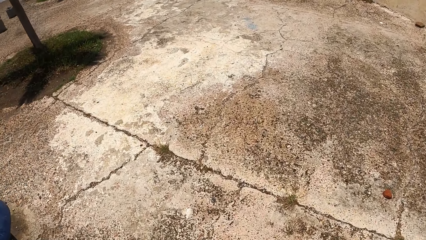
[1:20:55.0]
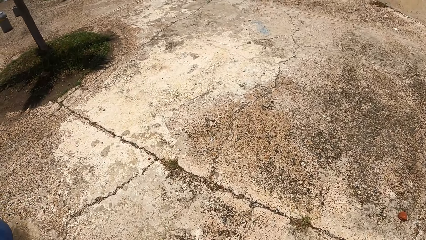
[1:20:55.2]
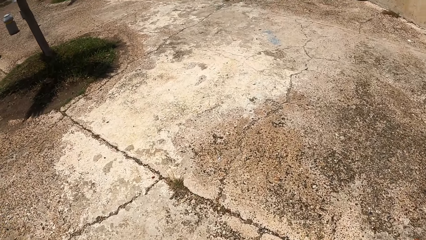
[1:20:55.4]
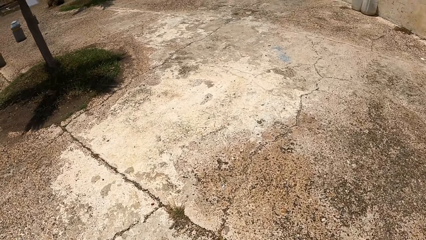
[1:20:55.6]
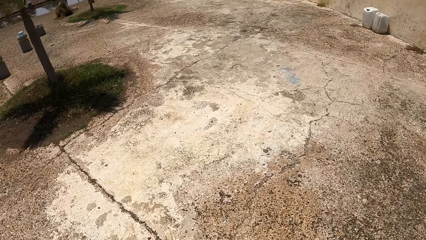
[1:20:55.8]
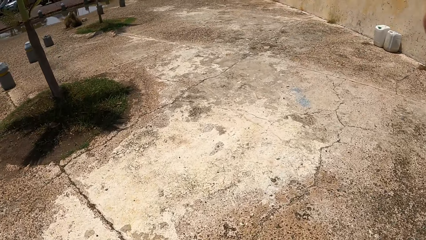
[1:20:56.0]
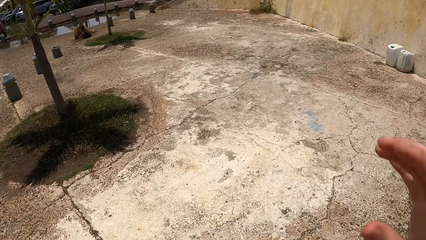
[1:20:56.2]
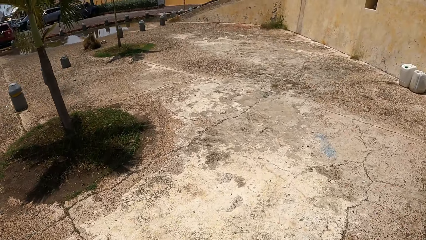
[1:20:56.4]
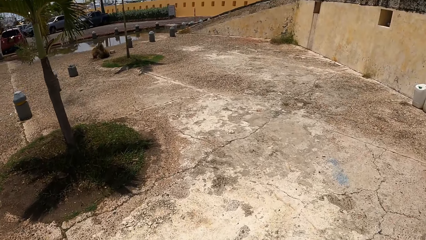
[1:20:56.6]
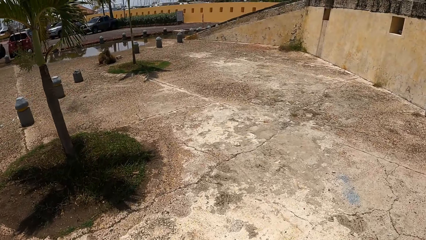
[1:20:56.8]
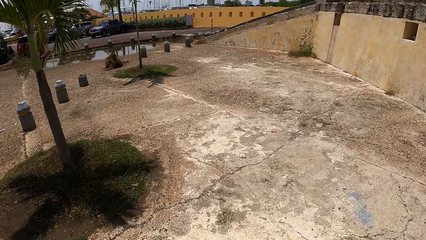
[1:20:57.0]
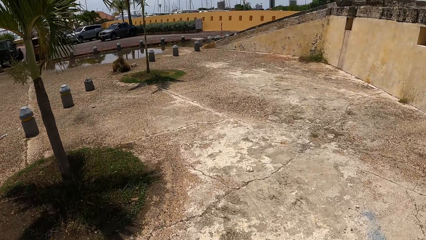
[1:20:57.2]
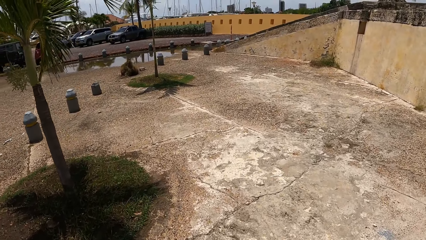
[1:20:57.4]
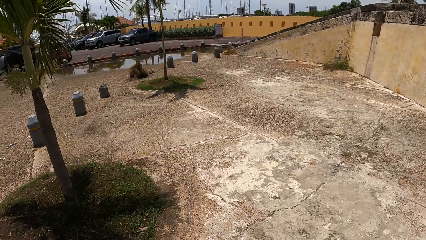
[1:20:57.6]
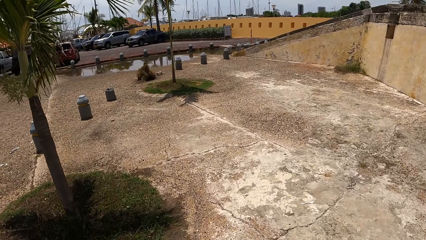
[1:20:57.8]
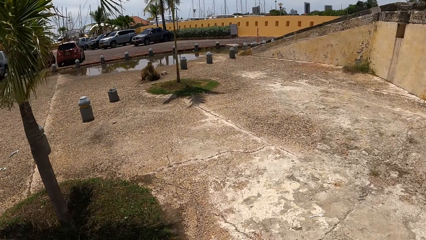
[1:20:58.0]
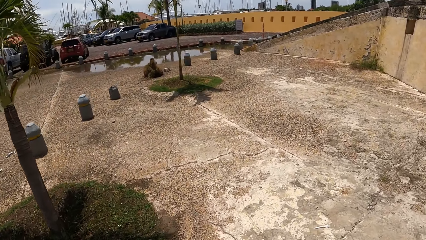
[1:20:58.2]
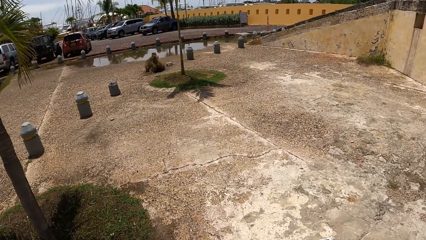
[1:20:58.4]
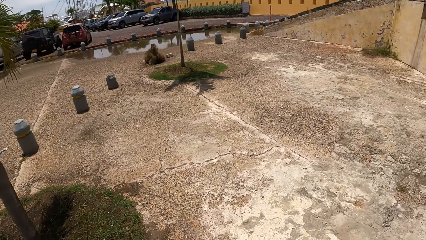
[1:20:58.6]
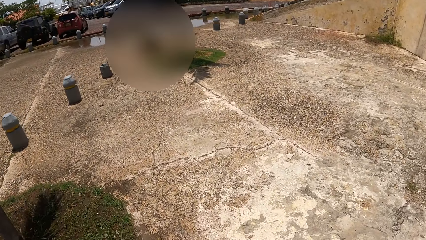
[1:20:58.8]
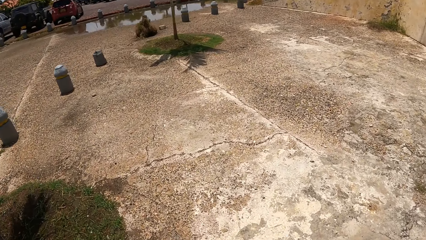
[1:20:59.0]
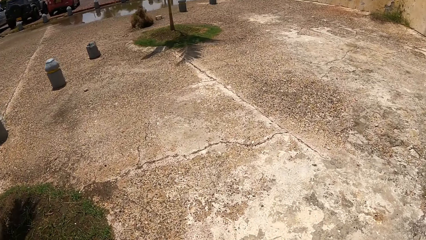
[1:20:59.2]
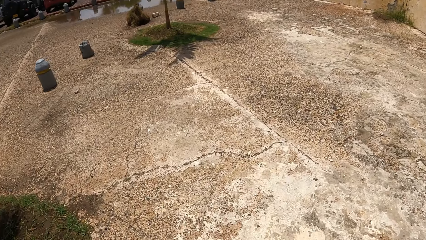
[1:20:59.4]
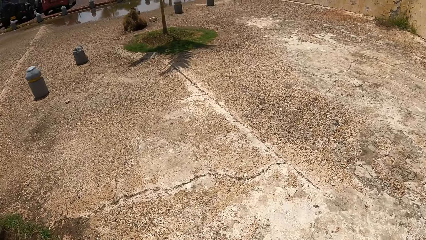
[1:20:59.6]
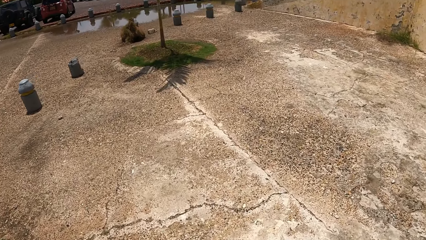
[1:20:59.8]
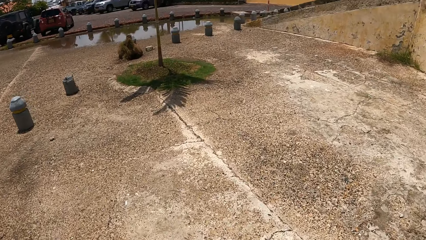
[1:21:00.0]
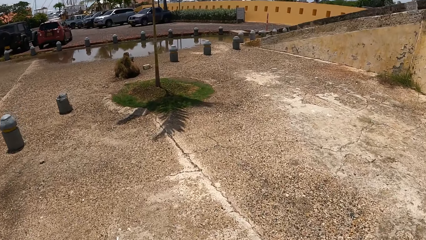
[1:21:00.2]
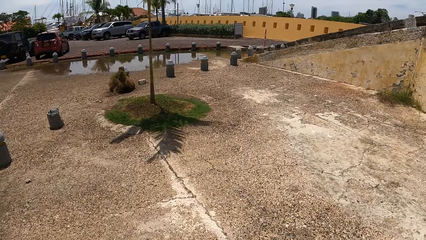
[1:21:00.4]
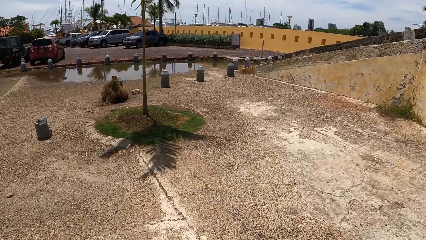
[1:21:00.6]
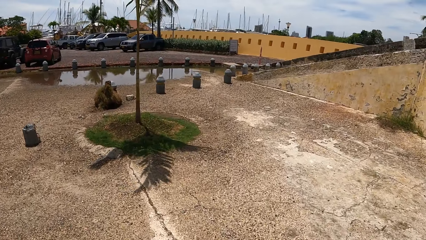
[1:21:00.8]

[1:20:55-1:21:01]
The camera wearer walks.

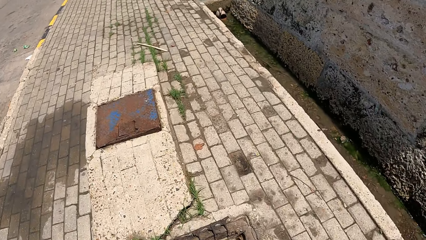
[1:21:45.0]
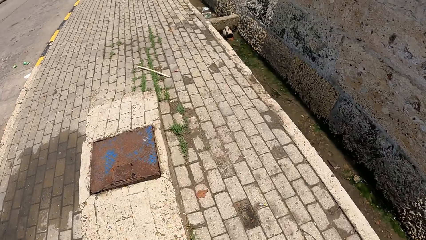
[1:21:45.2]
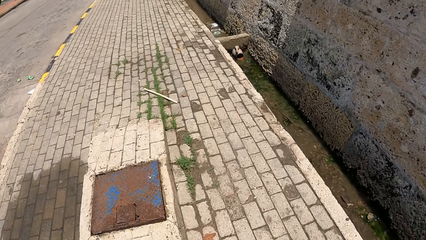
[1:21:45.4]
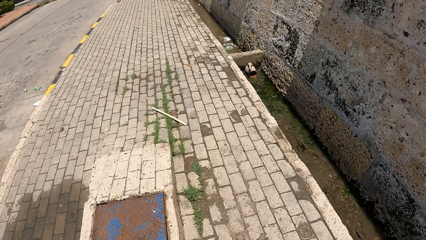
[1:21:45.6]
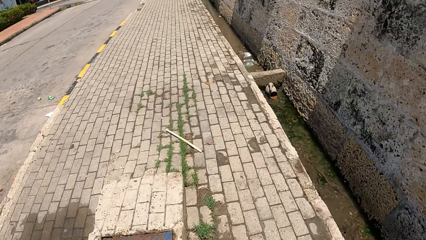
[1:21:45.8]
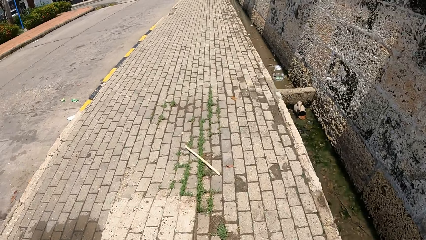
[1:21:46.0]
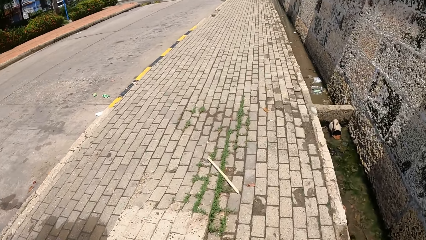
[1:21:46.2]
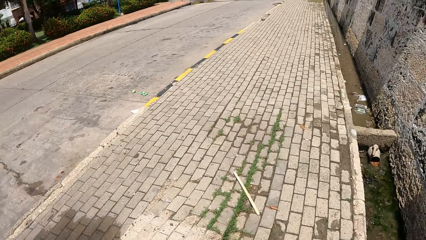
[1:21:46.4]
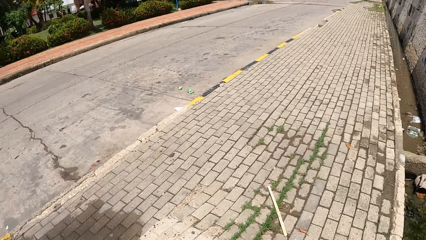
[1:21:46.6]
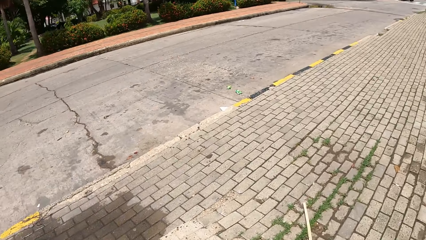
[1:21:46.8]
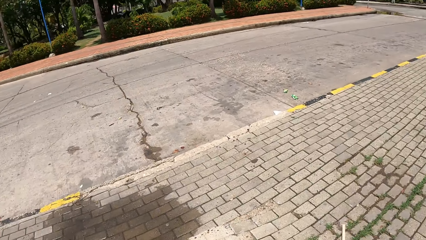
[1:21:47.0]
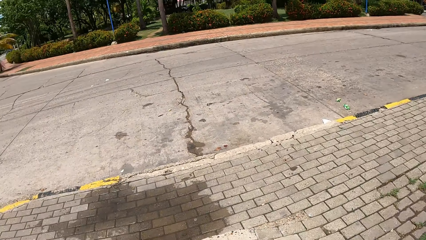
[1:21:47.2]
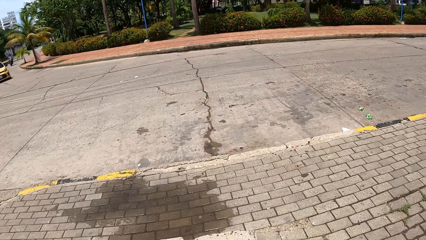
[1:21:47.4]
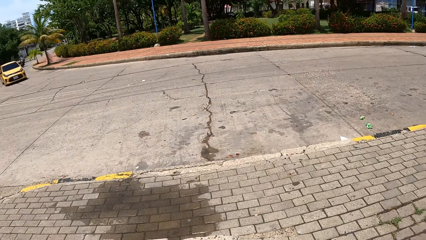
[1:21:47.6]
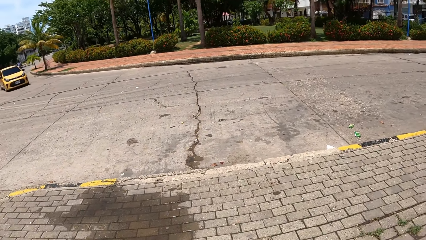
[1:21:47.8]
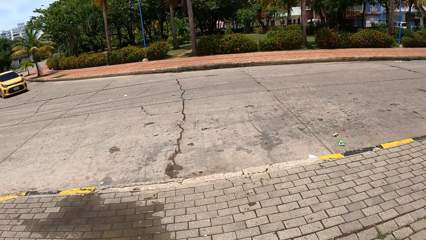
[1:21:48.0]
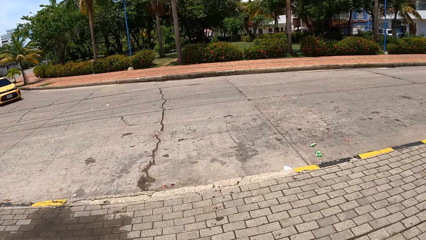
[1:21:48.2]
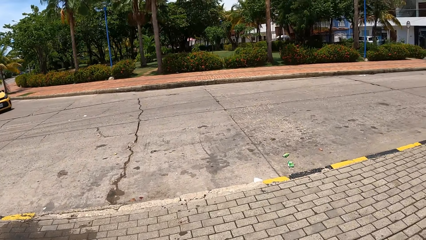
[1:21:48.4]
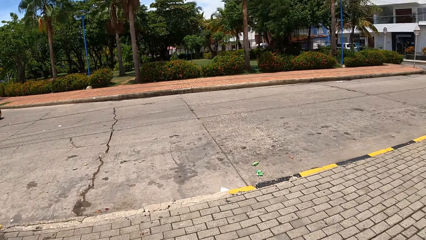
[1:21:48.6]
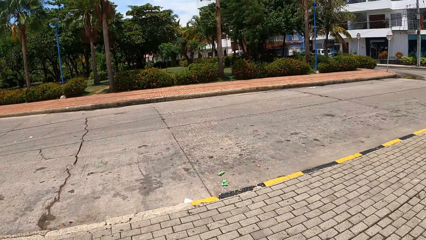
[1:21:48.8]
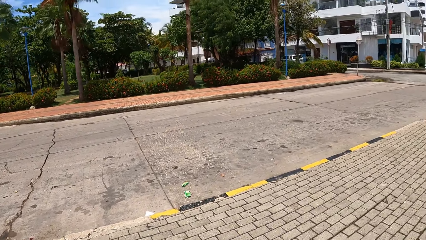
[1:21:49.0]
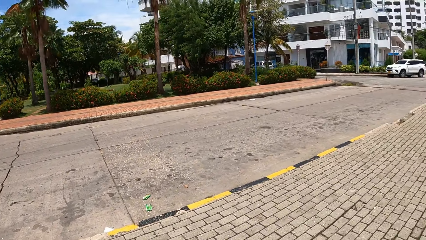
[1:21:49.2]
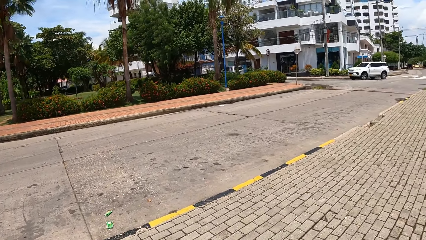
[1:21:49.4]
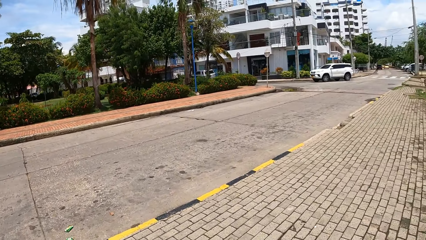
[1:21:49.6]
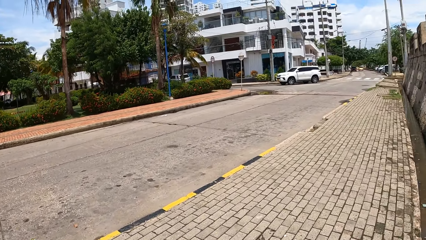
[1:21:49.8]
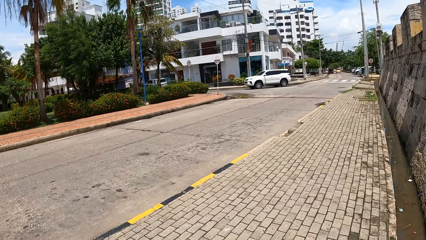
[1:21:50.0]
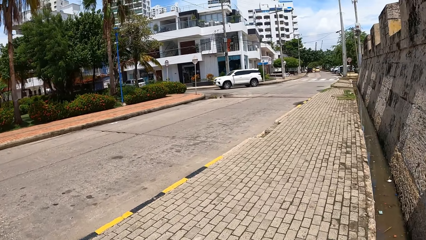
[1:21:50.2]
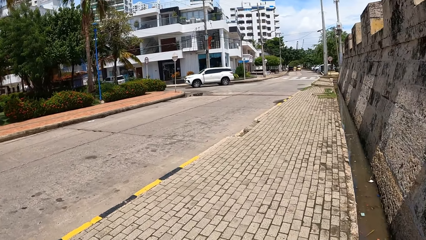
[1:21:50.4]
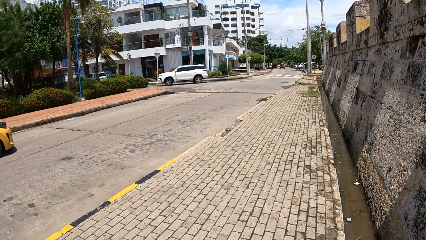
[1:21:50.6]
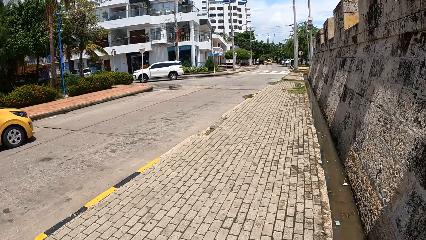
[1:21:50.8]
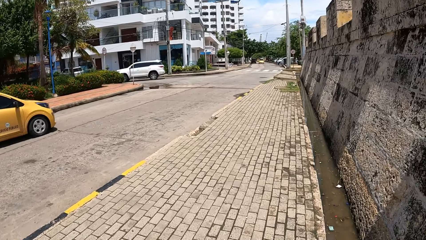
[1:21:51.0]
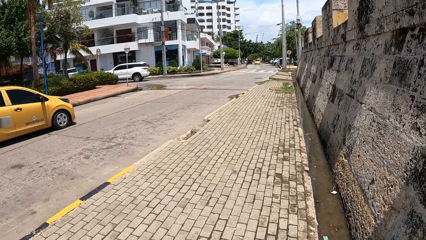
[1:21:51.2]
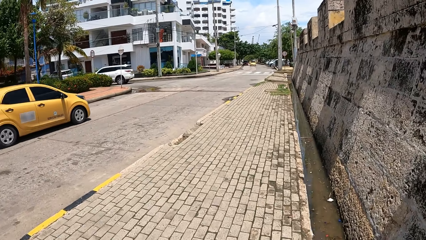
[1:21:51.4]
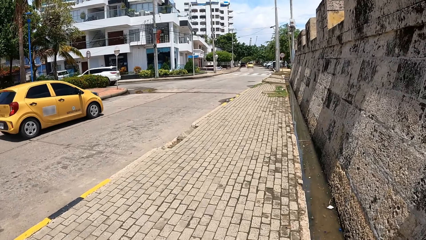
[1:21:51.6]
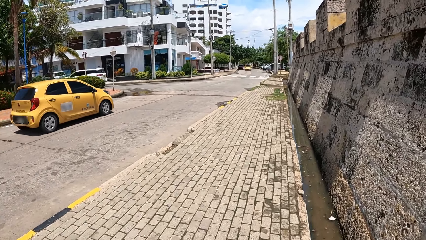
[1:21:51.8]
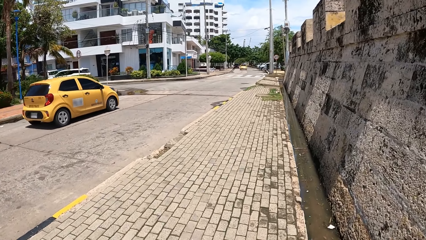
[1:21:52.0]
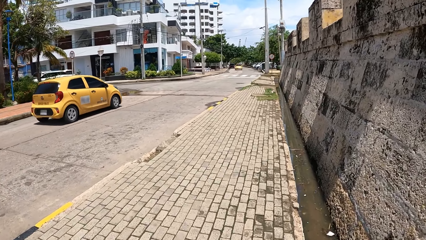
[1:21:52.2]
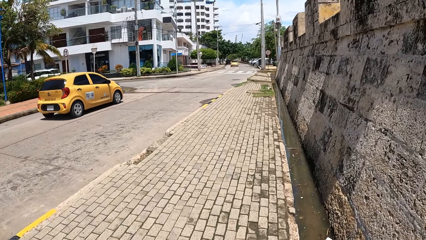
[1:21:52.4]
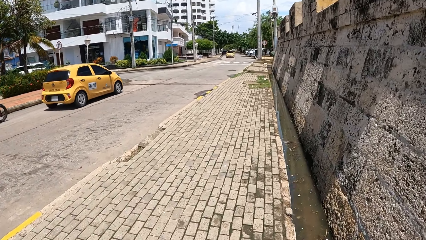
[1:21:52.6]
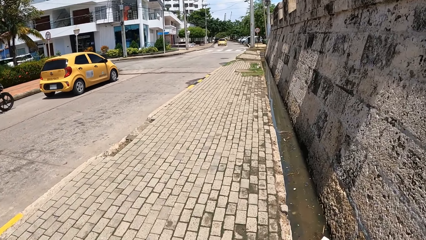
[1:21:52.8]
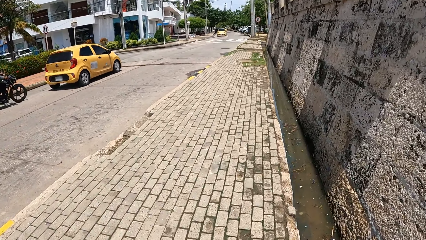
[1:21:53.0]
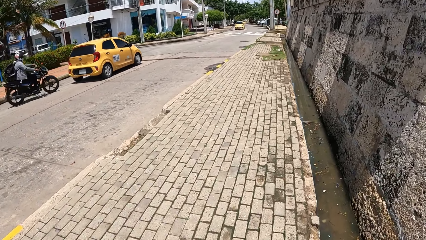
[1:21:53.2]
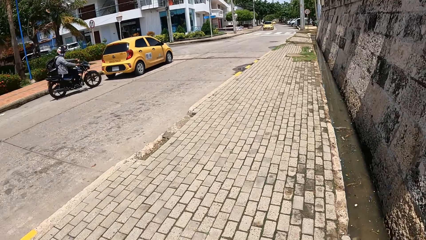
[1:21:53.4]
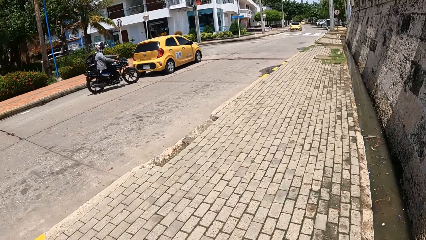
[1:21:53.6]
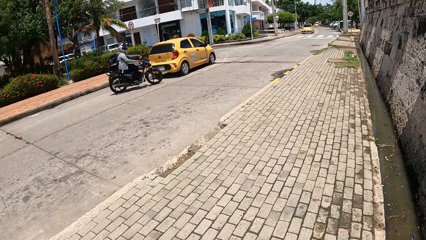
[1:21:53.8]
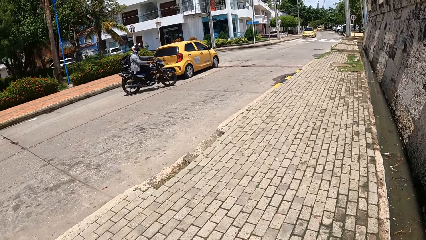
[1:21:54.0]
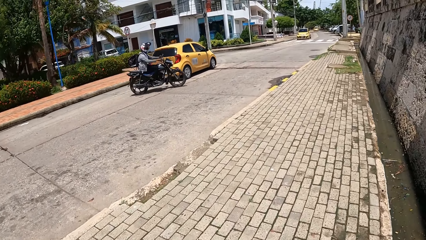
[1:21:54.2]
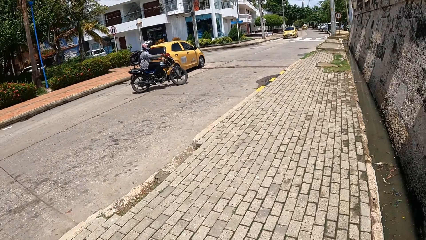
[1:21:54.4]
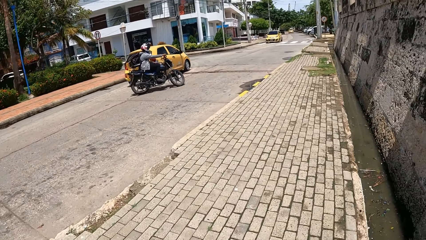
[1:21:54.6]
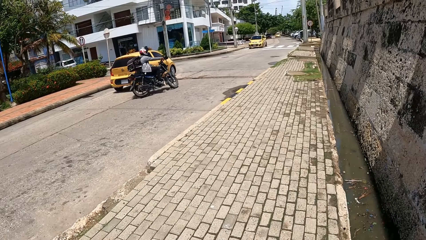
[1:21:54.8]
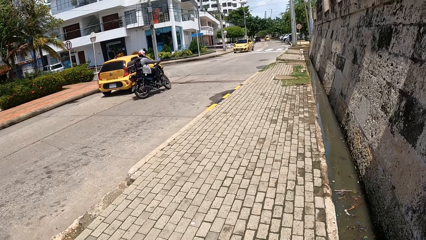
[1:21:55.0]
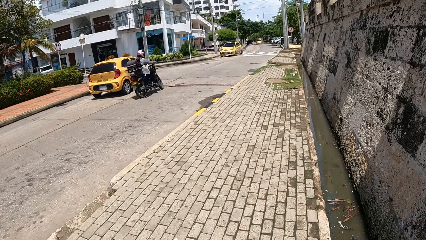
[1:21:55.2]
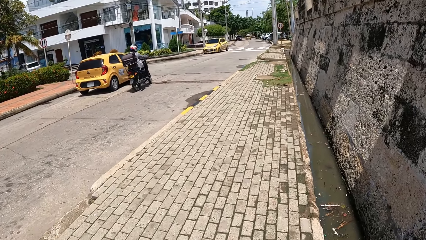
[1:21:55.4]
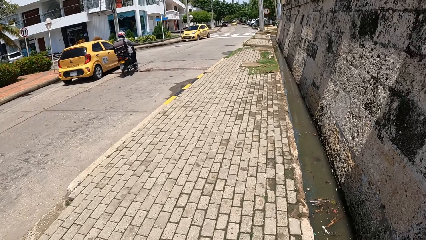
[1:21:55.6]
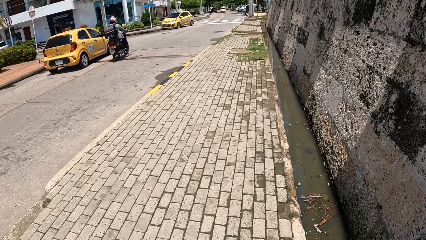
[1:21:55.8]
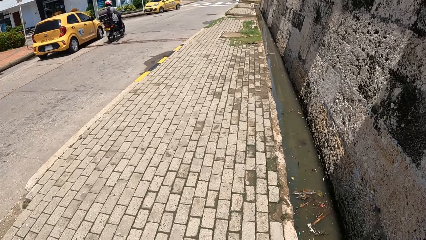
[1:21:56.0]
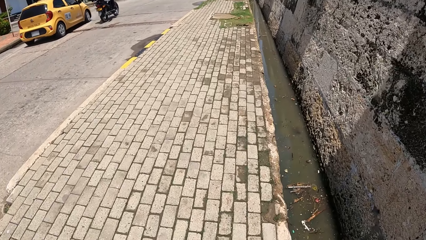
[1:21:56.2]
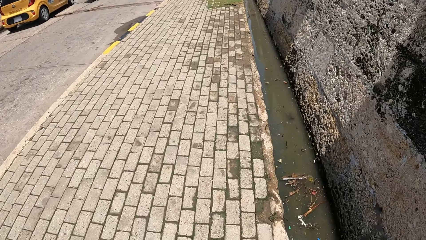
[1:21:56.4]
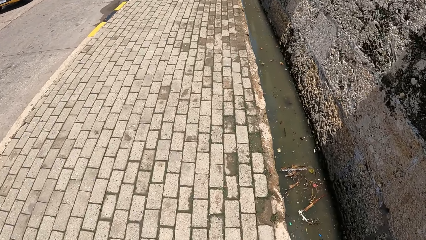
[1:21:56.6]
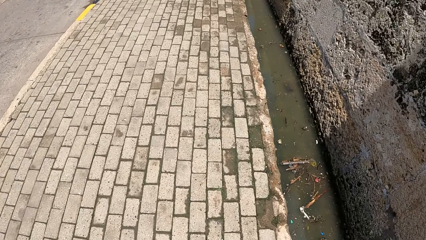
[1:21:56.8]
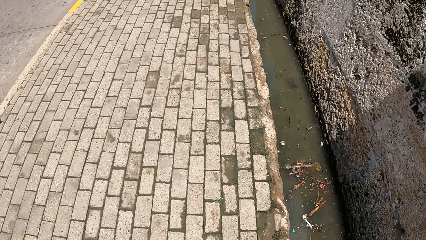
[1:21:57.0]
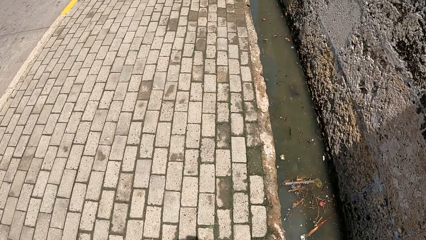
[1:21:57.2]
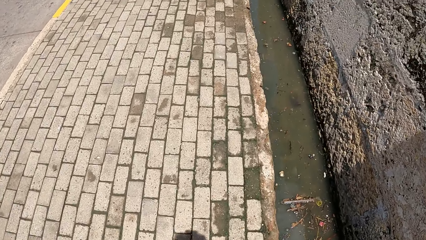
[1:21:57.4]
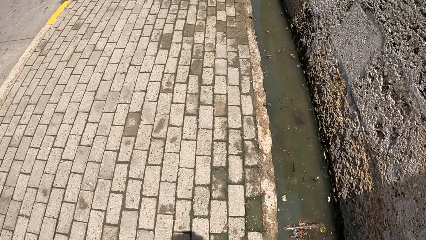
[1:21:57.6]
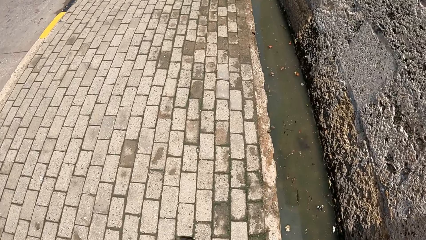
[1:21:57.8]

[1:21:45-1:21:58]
The camera wearer looks around. They walk around.
